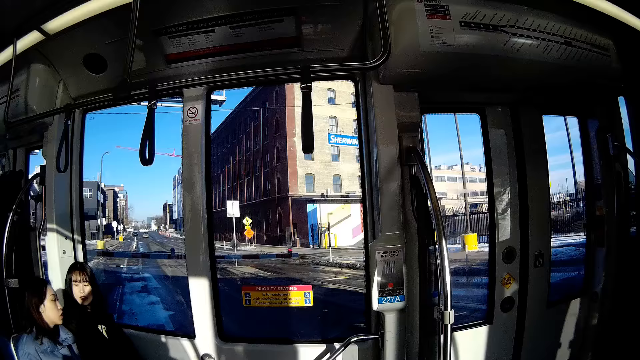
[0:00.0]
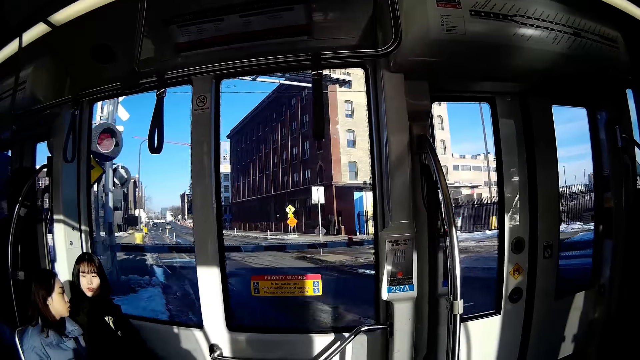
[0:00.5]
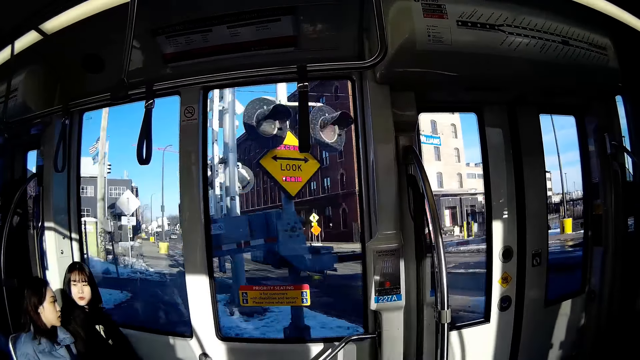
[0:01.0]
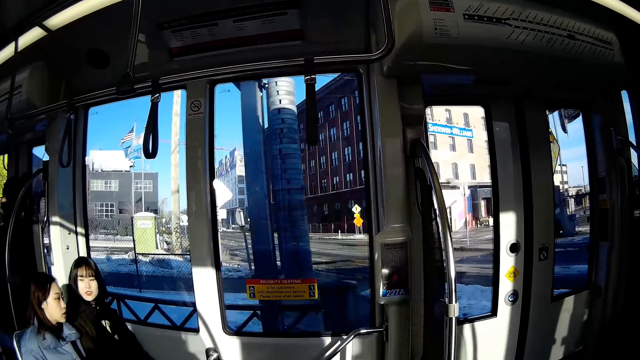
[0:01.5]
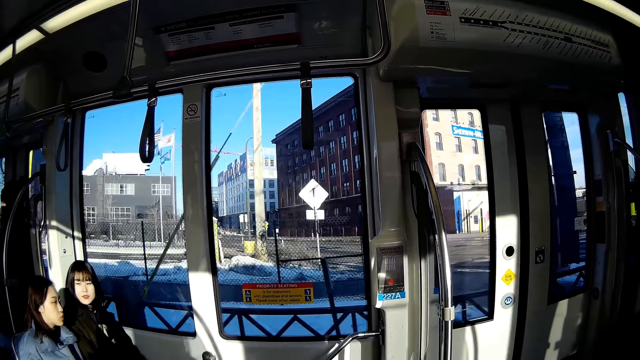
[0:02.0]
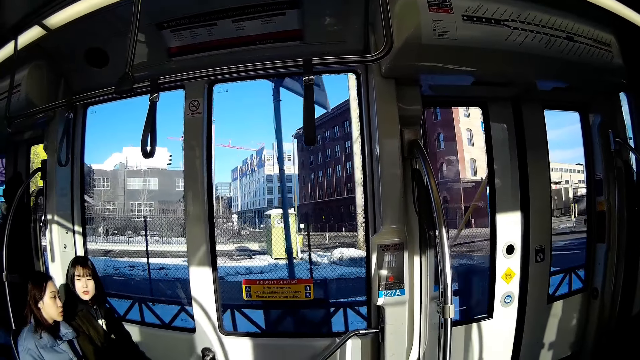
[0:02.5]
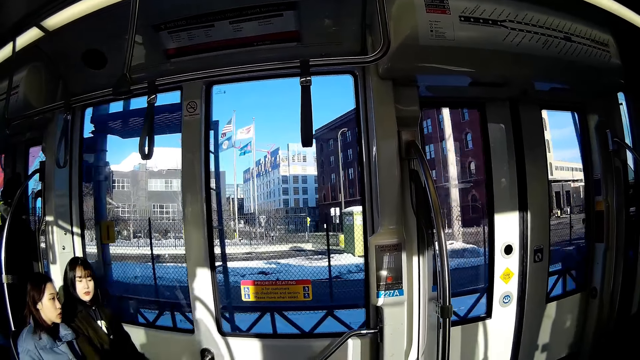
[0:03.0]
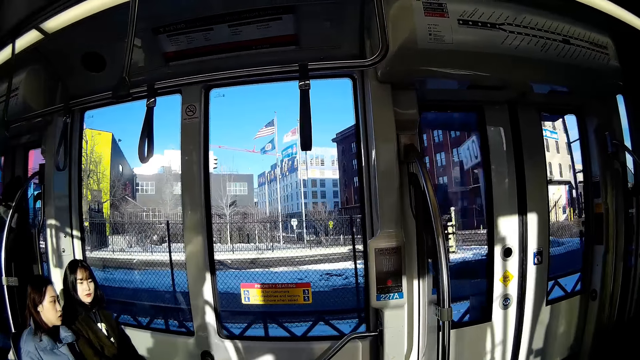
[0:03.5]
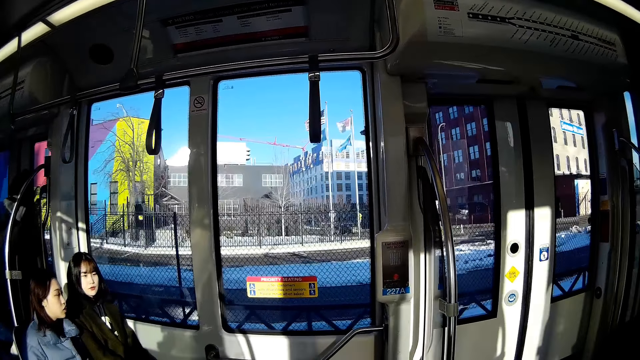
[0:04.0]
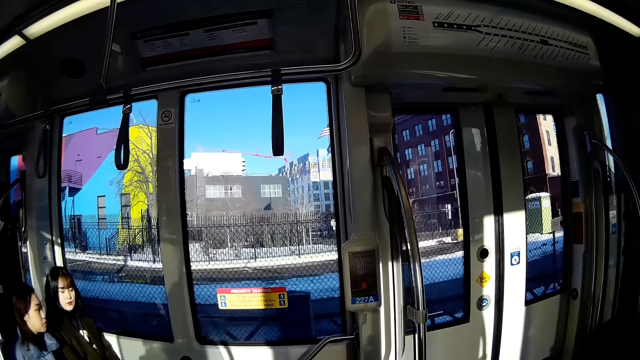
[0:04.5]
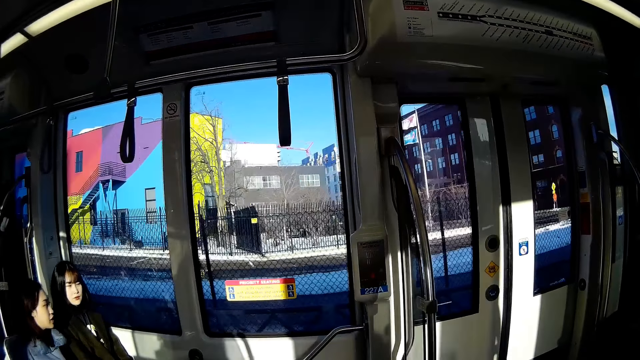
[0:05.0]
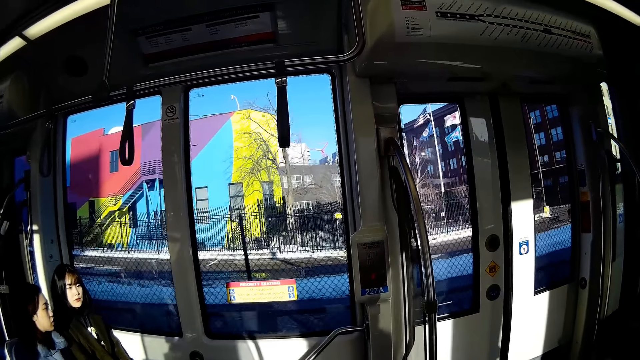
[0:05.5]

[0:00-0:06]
The camera wearer rides in a bus.

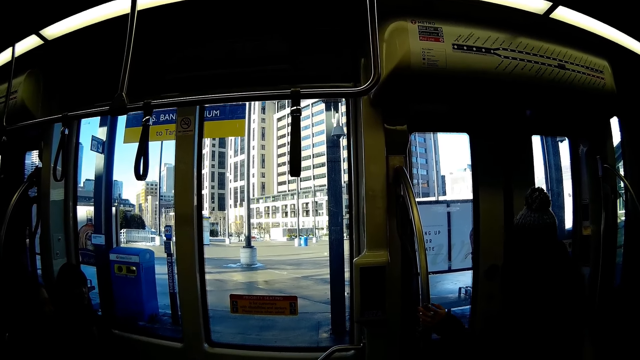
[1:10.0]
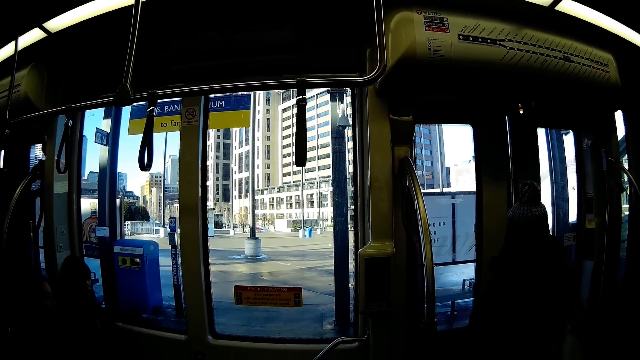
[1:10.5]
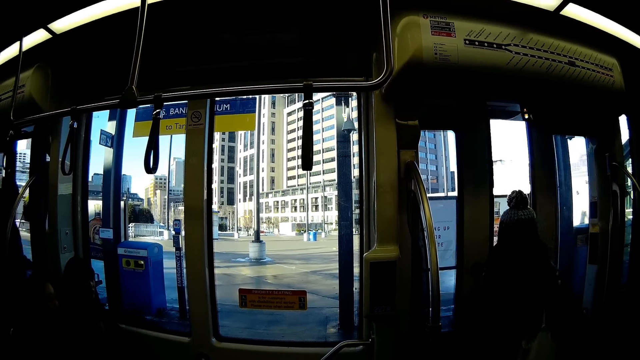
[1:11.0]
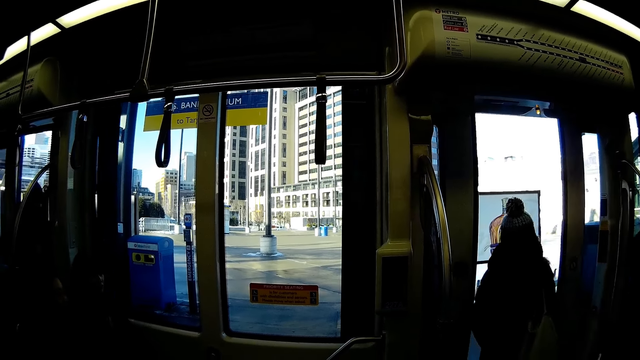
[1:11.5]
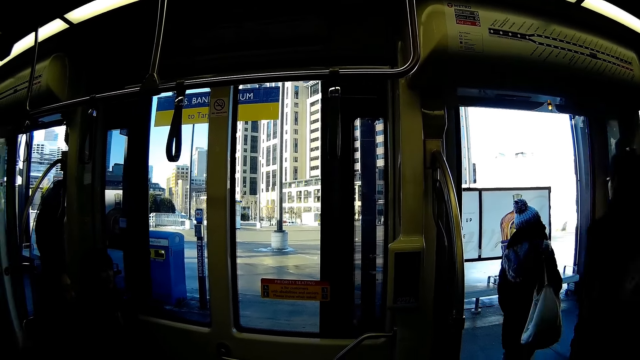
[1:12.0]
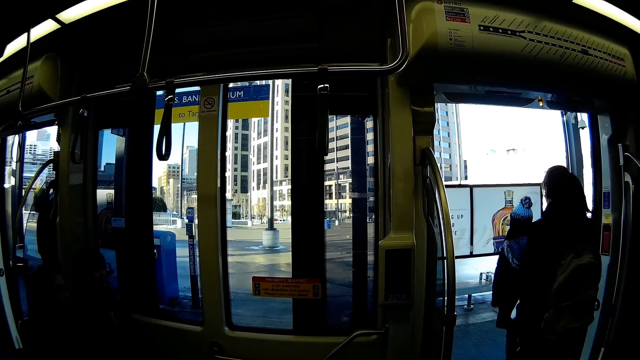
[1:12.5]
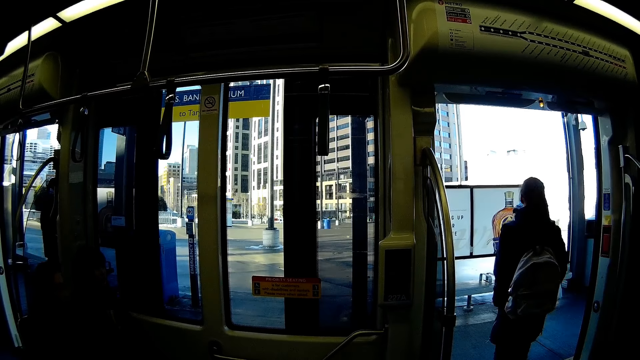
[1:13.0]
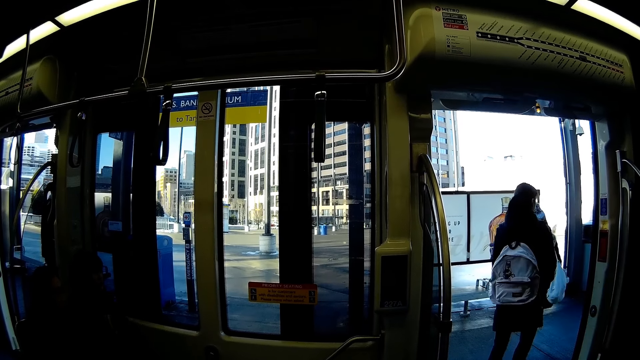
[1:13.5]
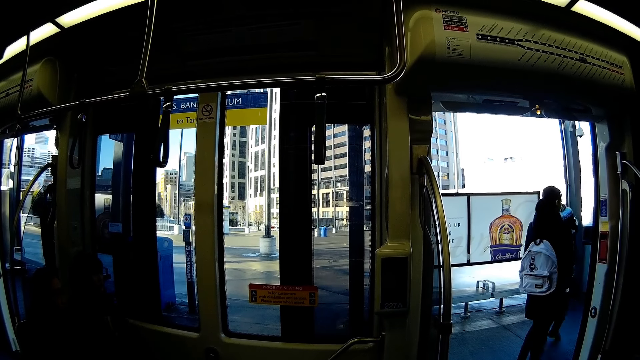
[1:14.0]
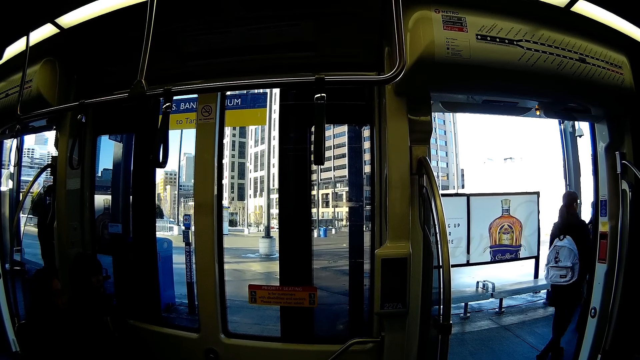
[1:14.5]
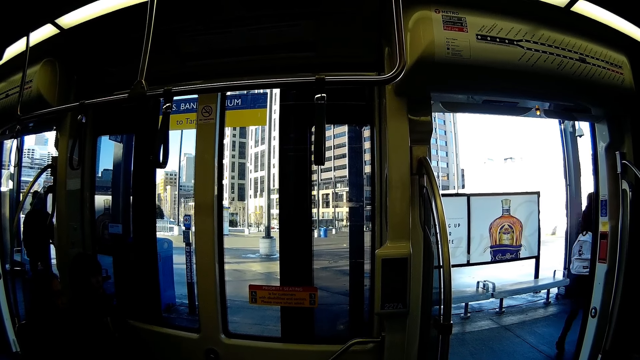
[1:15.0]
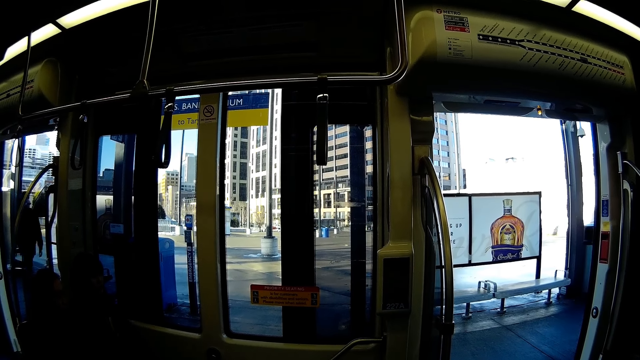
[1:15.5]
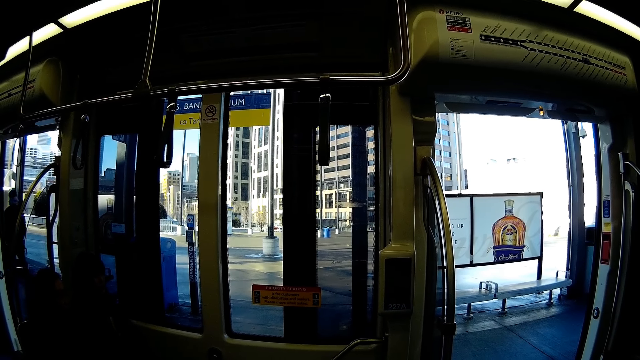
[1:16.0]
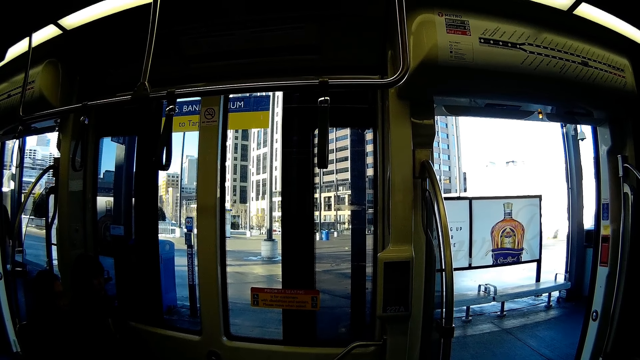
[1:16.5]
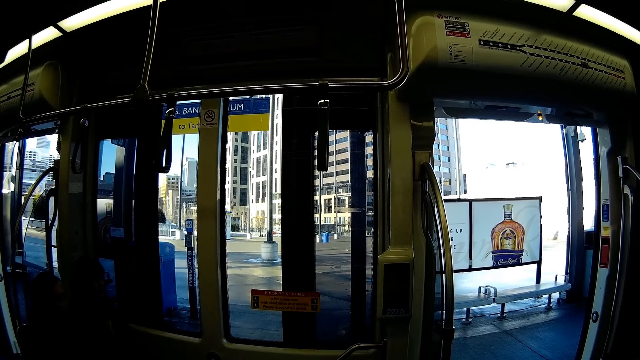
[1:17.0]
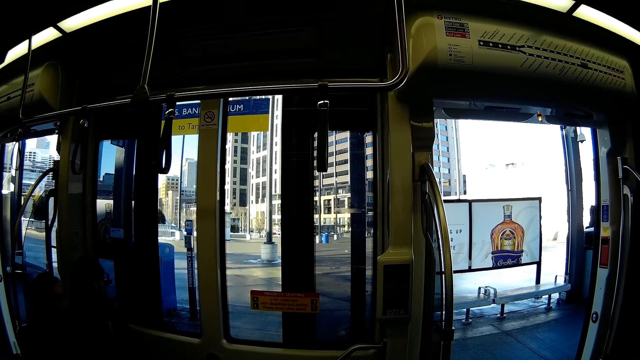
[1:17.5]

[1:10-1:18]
A woman alights from a train. A man alights from the train. Another woman alights from the train.

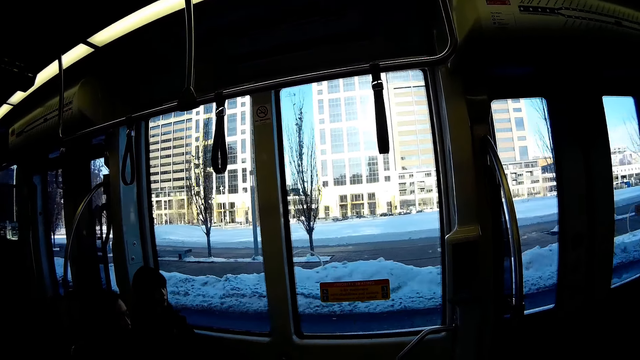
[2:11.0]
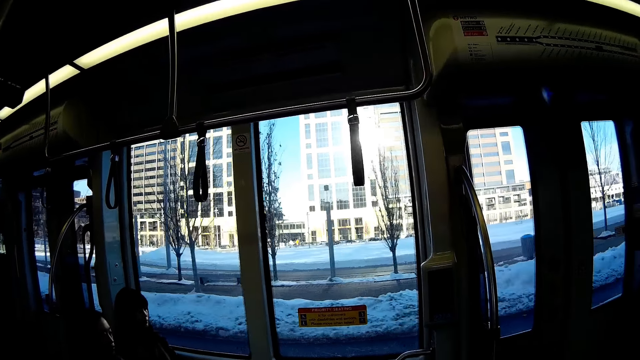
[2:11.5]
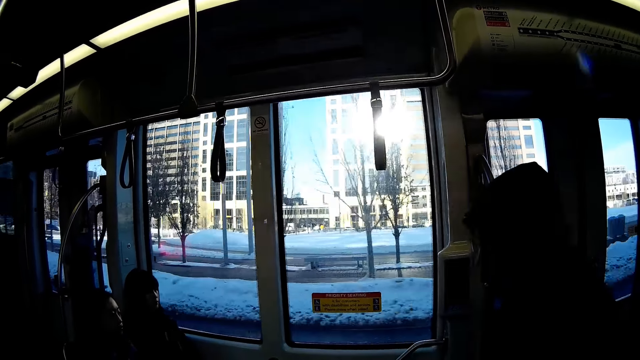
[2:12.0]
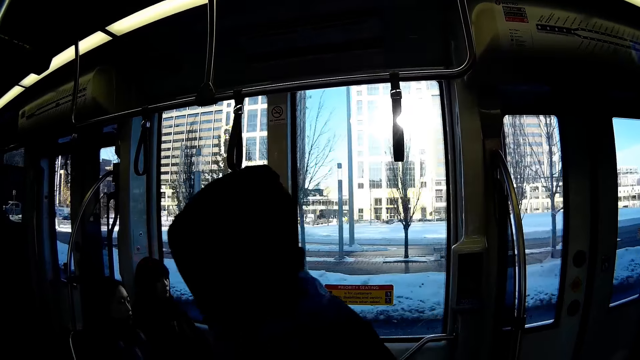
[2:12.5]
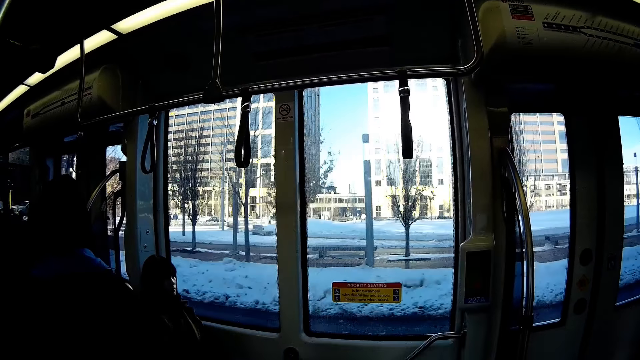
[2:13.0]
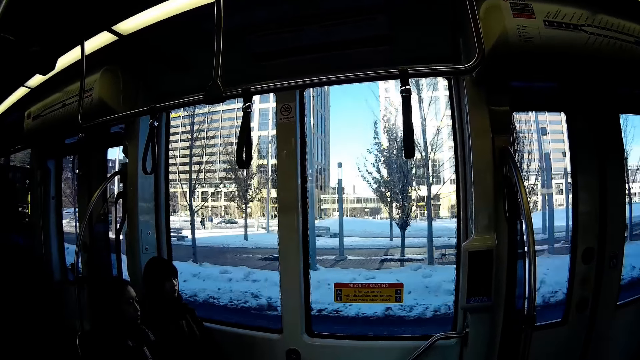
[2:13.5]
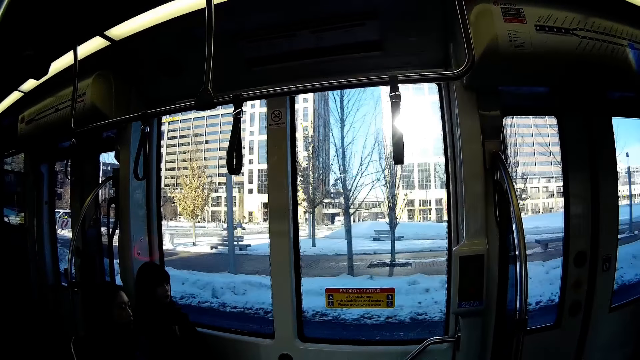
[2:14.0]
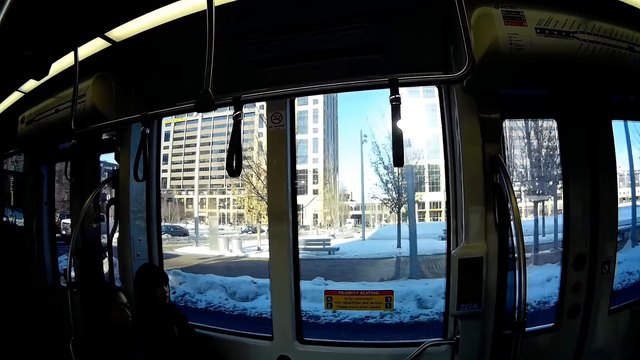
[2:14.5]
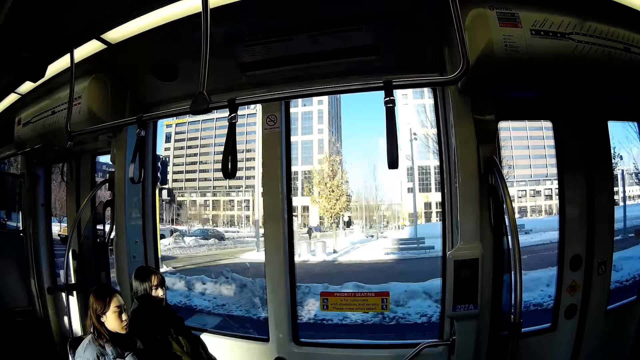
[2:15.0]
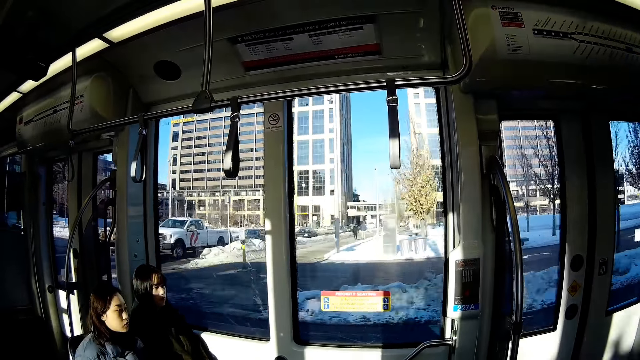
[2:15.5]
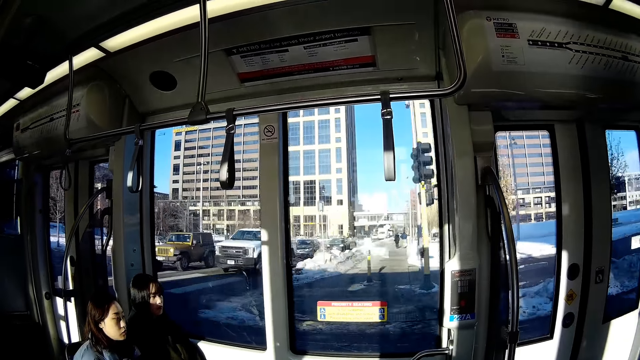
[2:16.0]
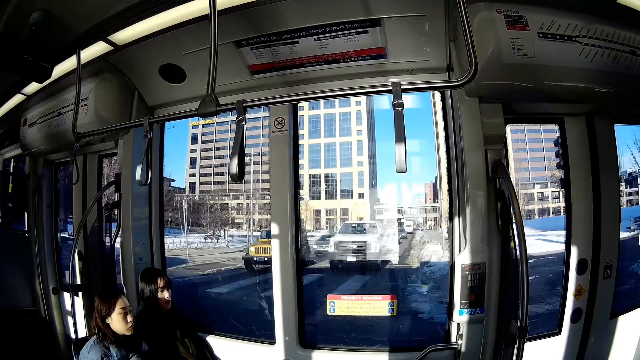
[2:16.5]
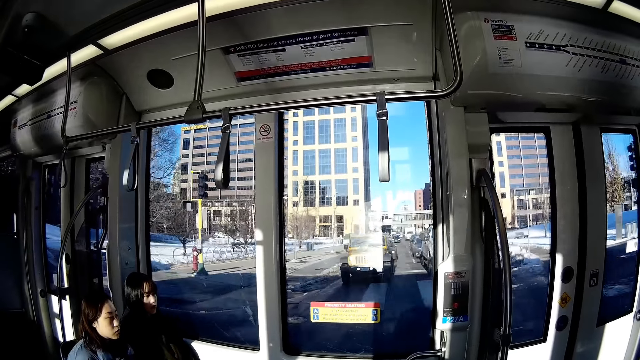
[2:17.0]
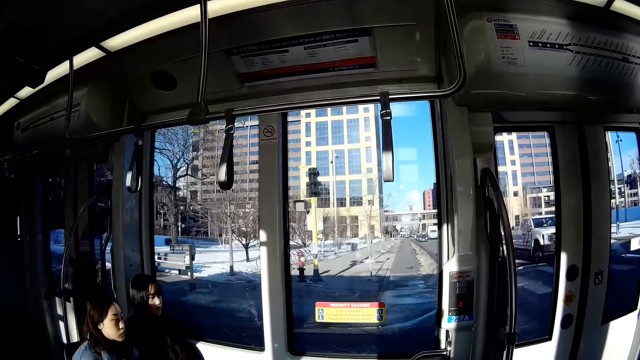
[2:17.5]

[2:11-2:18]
A man walks past the camera wearer.
